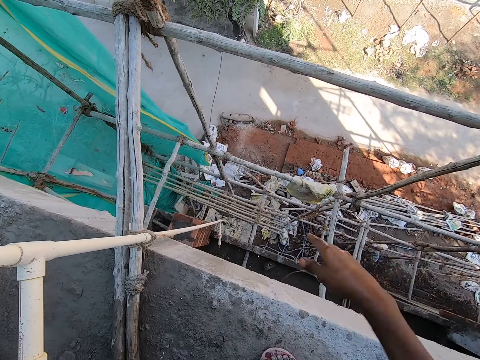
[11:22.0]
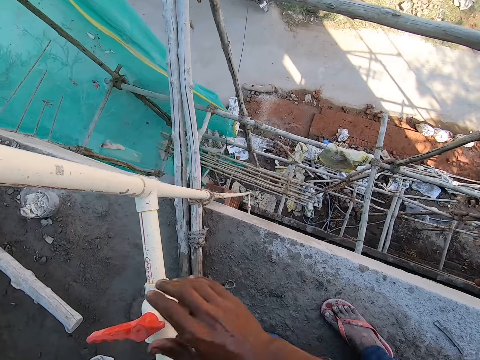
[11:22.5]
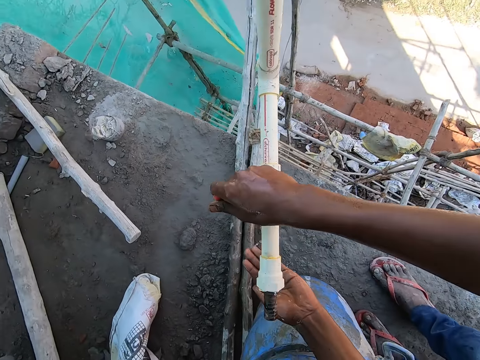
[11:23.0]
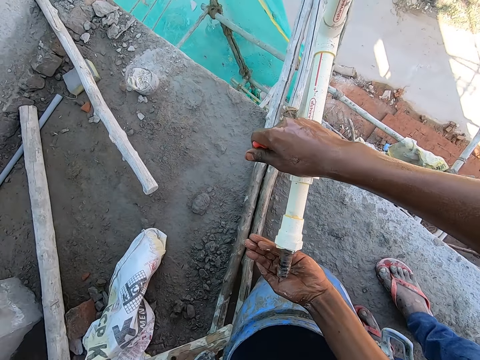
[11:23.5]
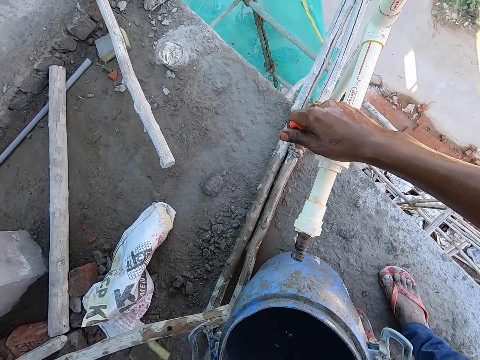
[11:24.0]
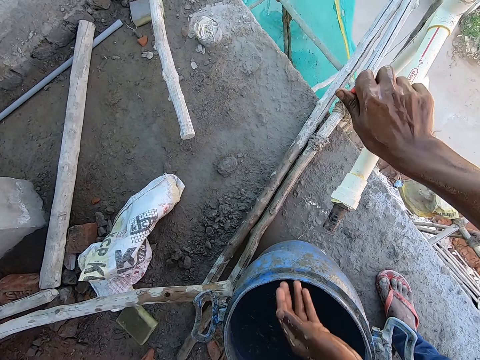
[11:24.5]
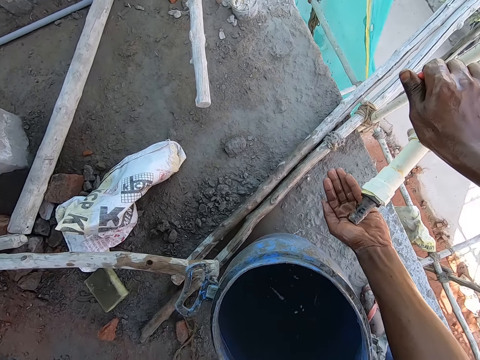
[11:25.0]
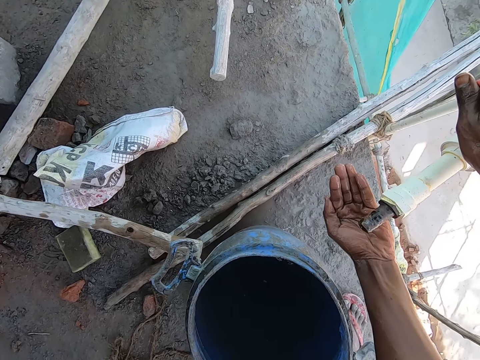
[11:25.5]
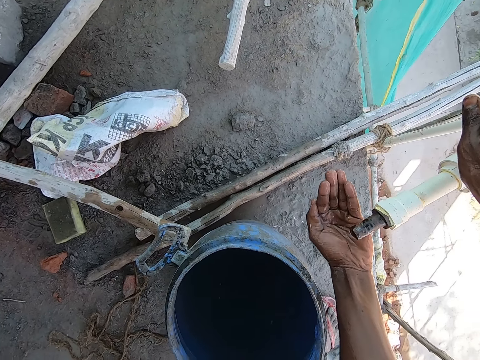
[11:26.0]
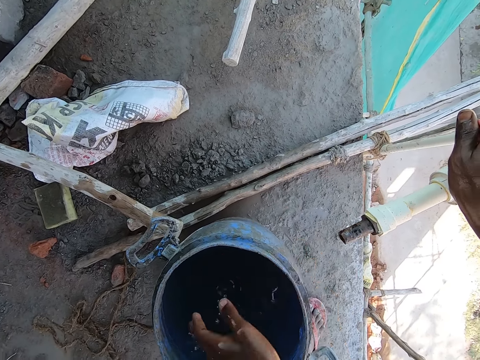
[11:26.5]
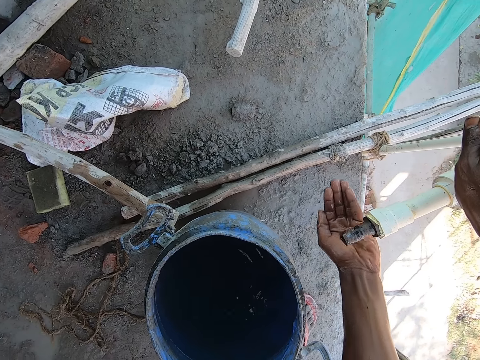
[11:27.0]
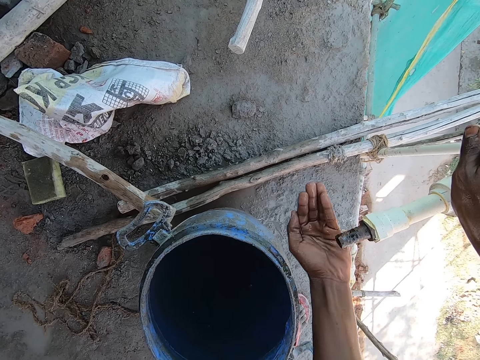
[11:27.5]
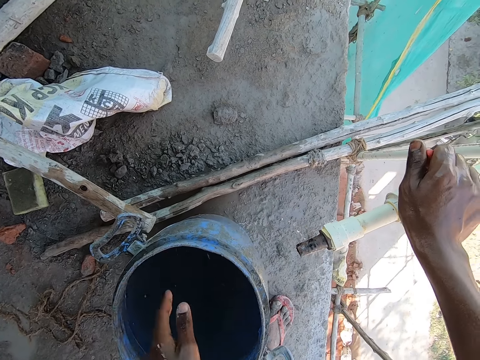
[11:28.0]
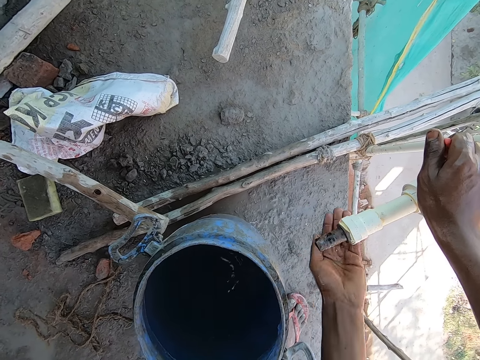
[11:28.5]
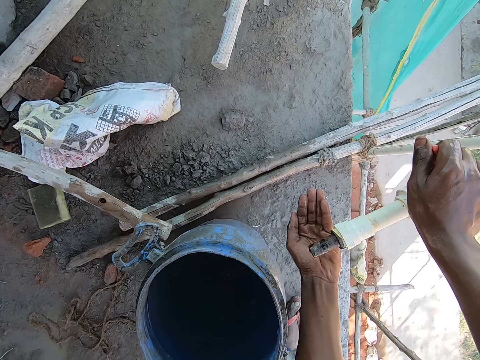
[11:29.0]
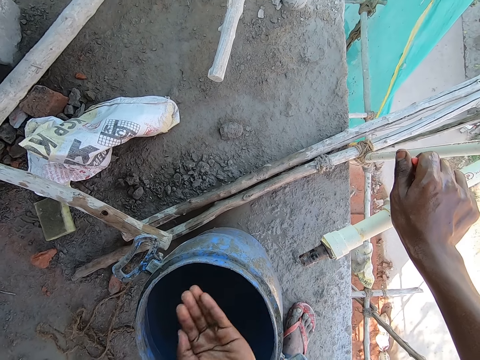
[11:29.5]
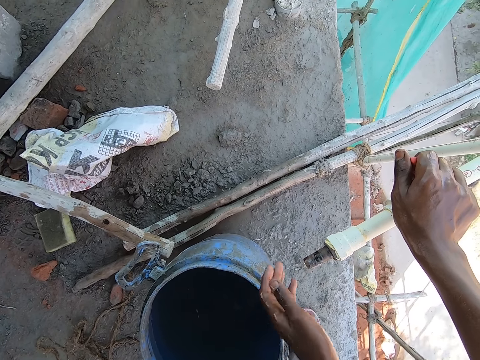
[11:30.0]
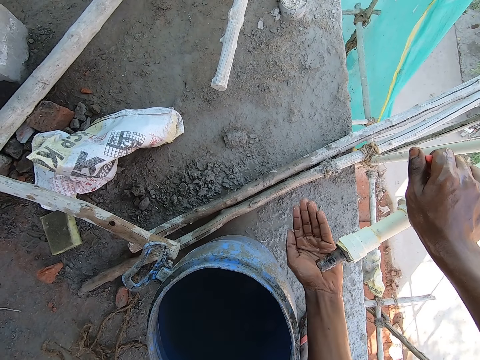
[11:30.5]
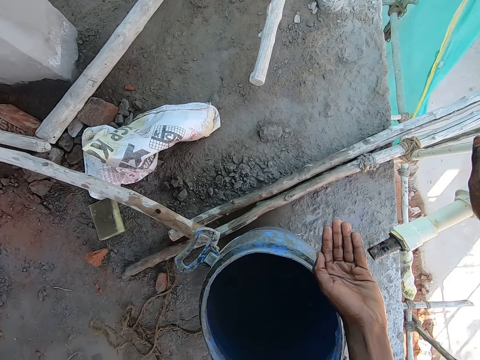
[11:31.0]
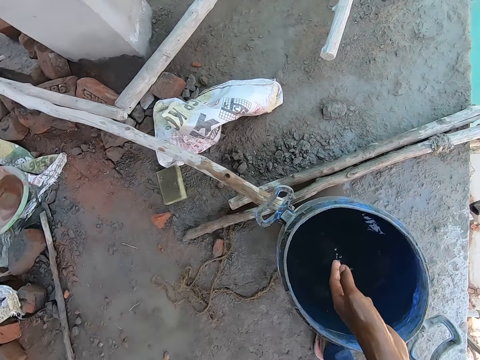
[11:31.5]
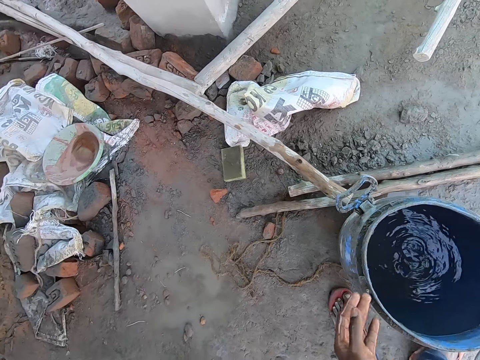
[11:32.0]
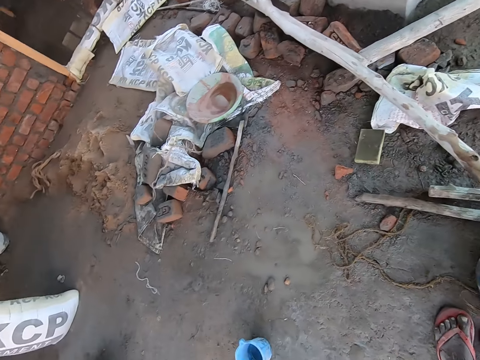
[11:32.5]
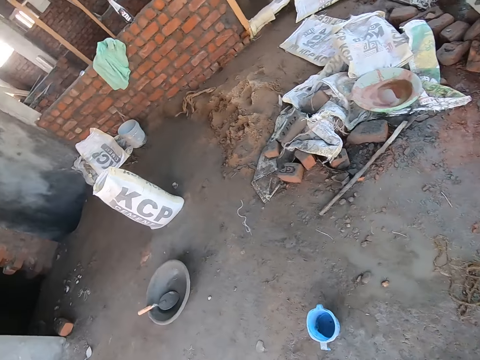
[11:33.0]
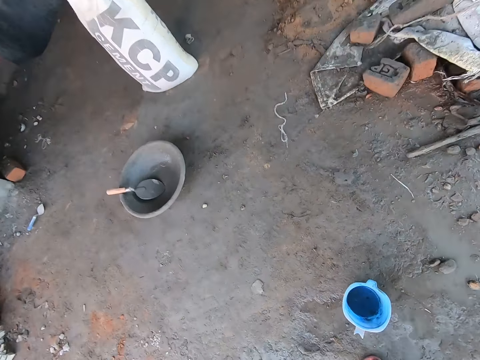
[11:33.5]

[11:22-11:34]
The camera wearer looks around. He shakes a hand. He holds the tap. He takes water from the tap with his left hand. He takes water from the tap with his left hand again. He pours water in the bucket with his left hand. He takes water from the tap with his left hand. He pours water in the bucket with his left hand. He takes water from the tap with his left hand. He pours water in the bucket with his left hand. He collects water. He pours water. He moves around.

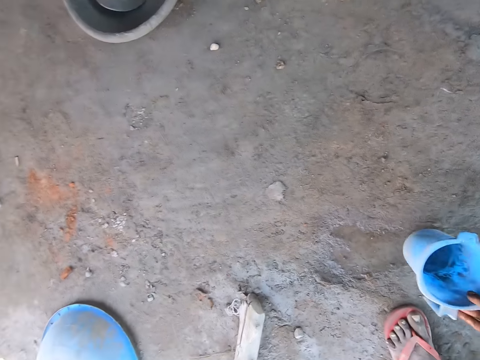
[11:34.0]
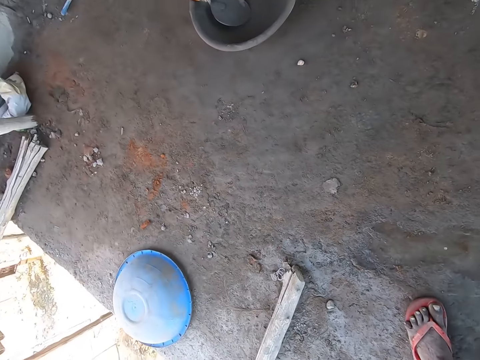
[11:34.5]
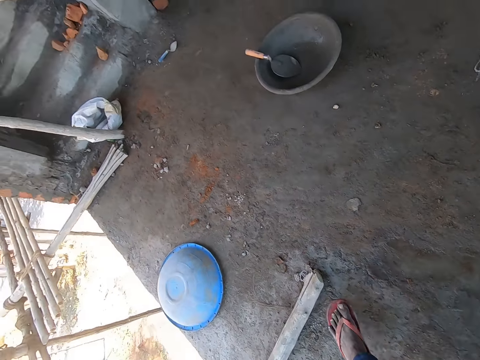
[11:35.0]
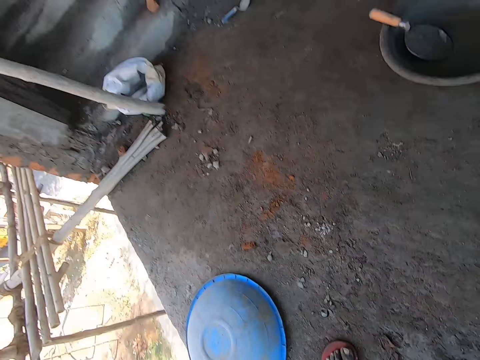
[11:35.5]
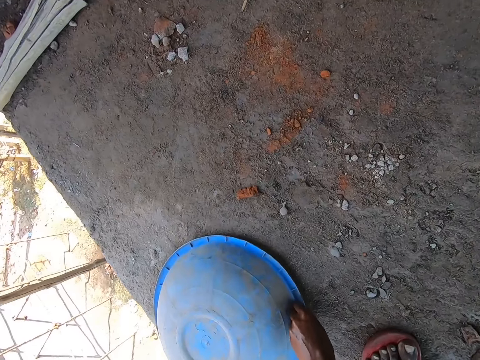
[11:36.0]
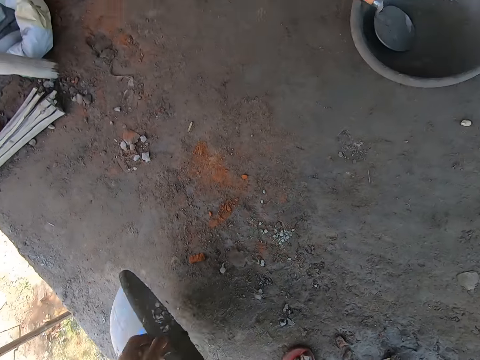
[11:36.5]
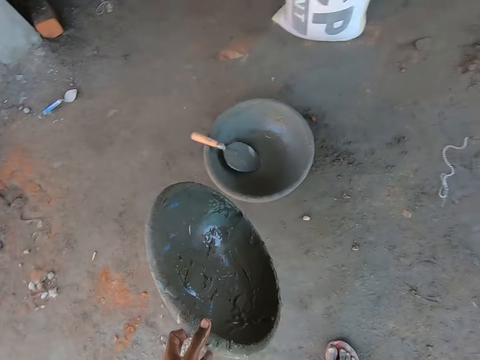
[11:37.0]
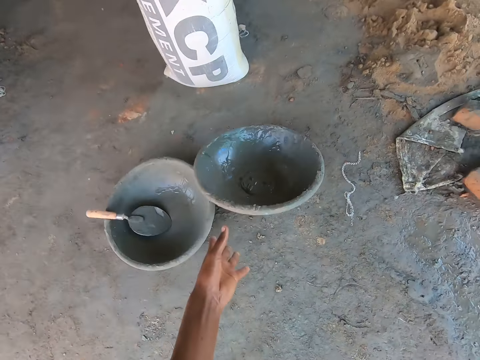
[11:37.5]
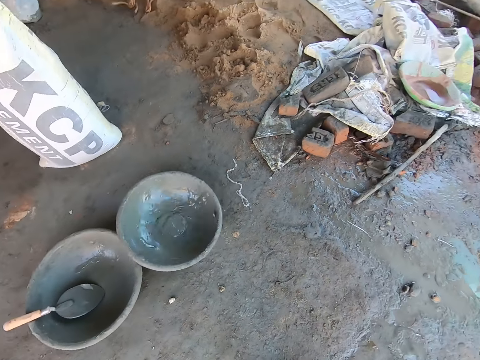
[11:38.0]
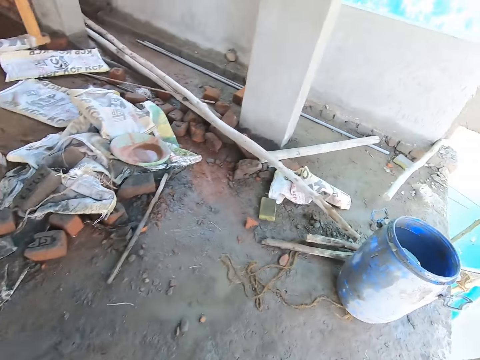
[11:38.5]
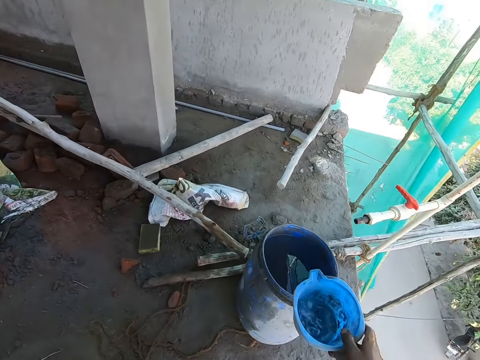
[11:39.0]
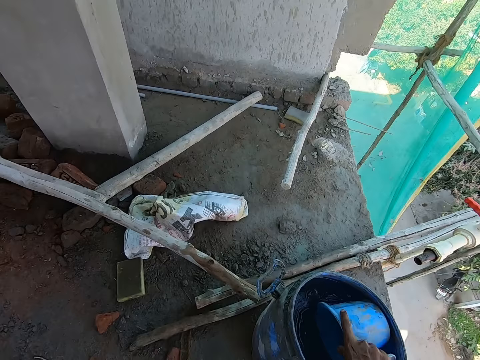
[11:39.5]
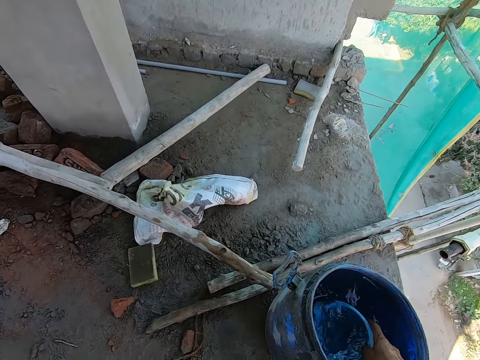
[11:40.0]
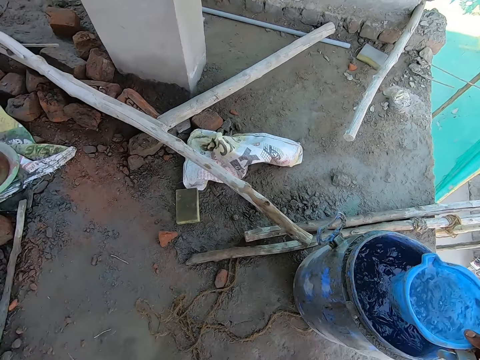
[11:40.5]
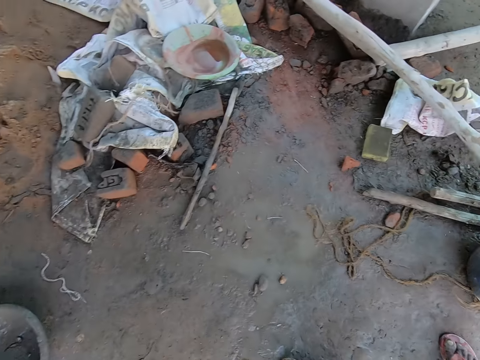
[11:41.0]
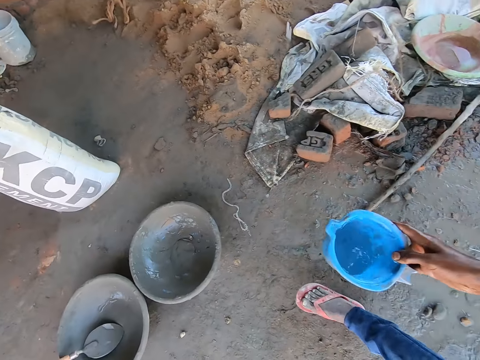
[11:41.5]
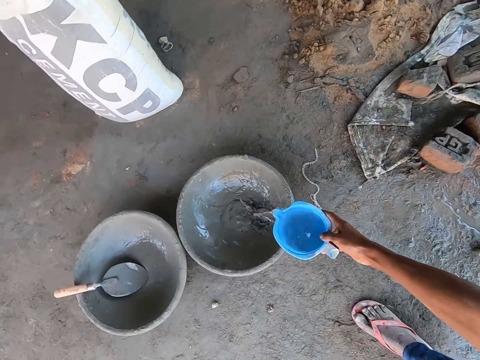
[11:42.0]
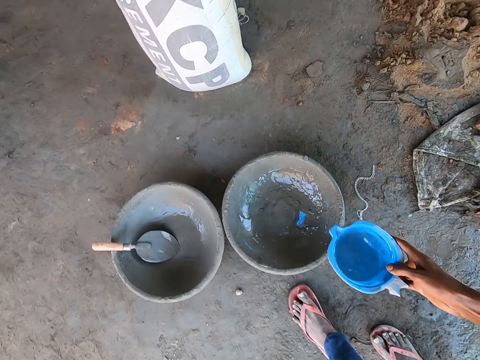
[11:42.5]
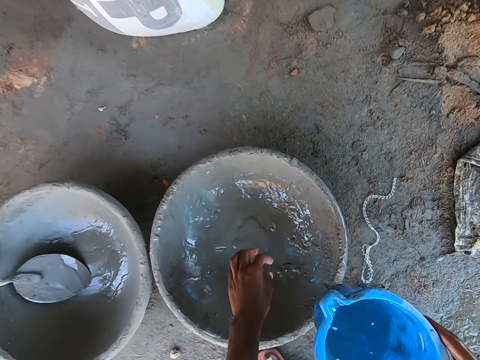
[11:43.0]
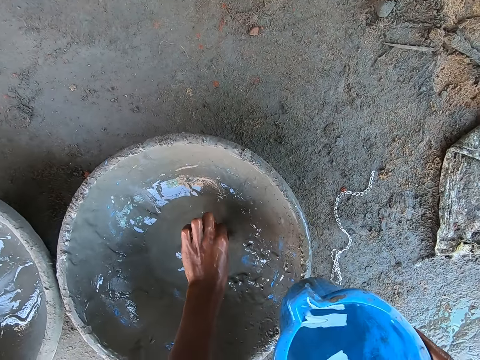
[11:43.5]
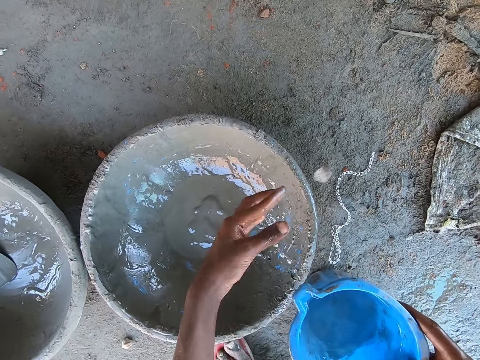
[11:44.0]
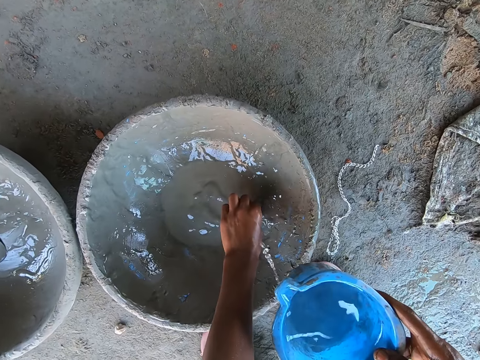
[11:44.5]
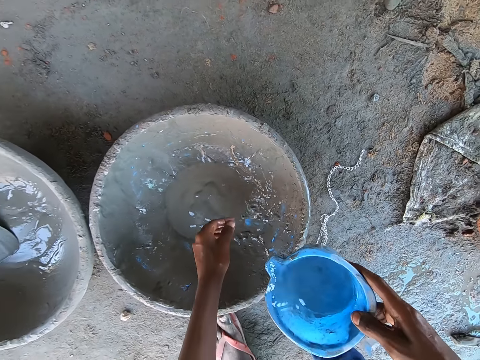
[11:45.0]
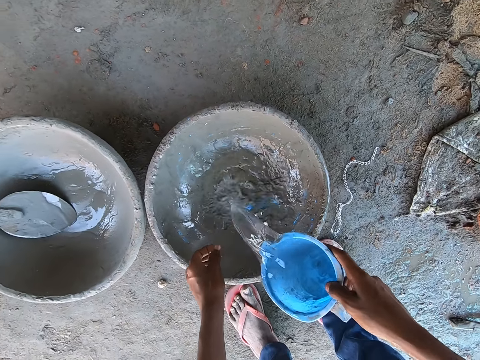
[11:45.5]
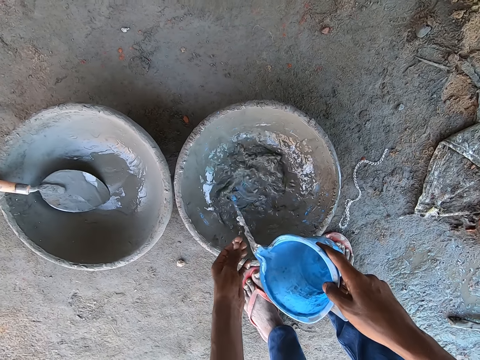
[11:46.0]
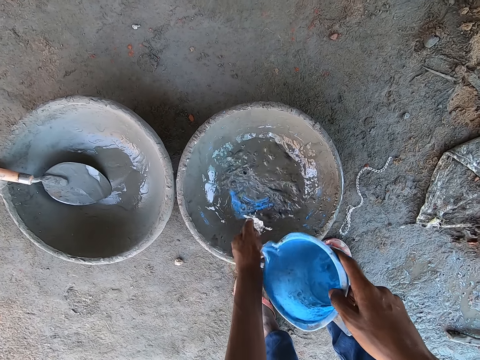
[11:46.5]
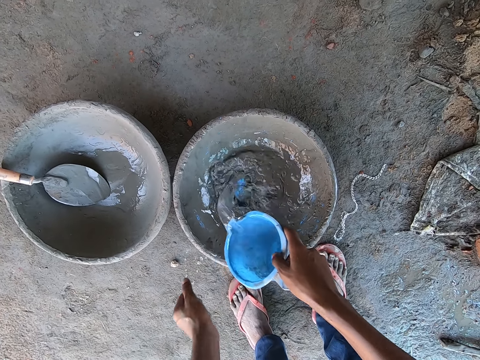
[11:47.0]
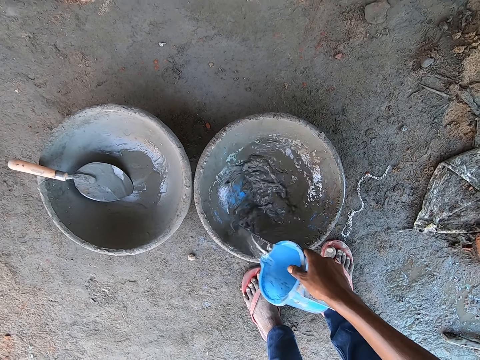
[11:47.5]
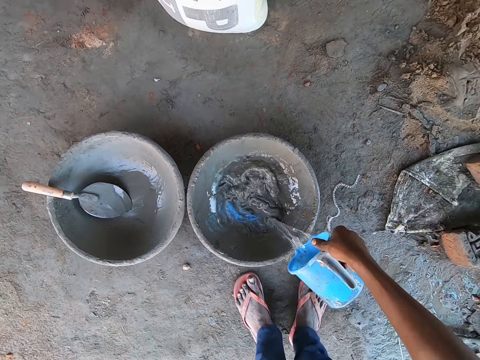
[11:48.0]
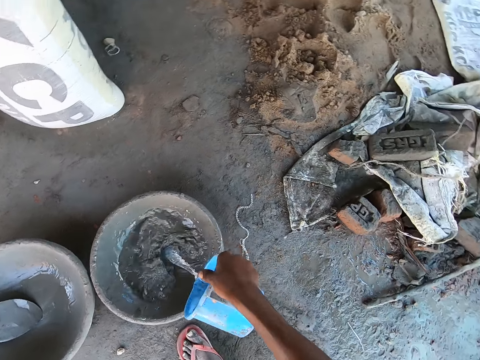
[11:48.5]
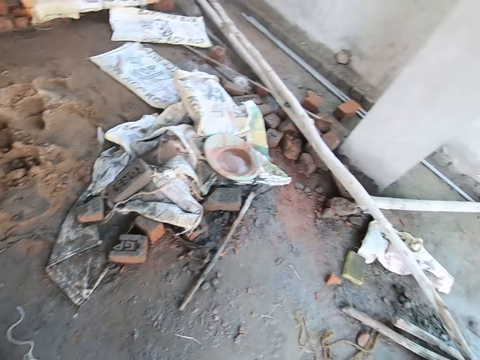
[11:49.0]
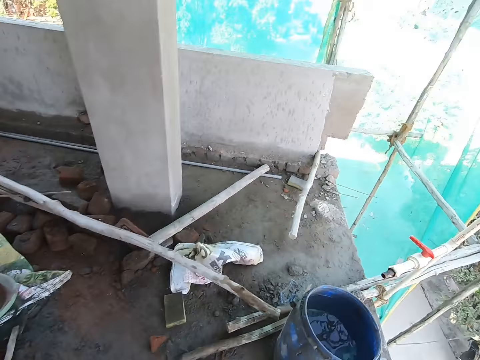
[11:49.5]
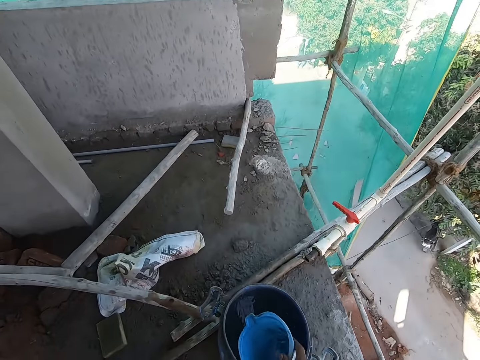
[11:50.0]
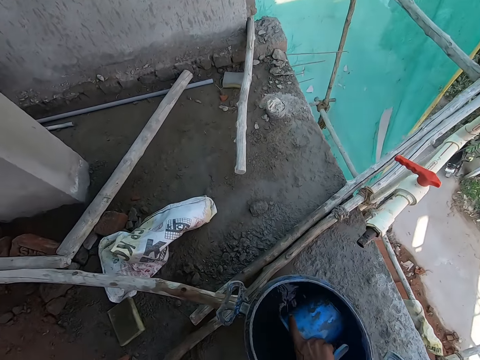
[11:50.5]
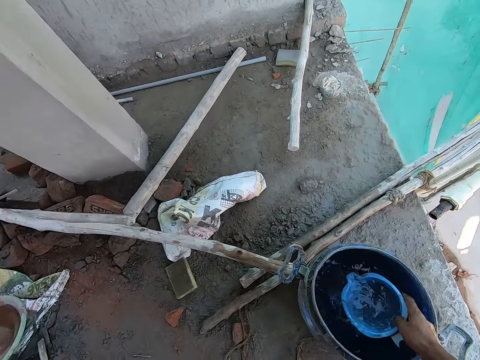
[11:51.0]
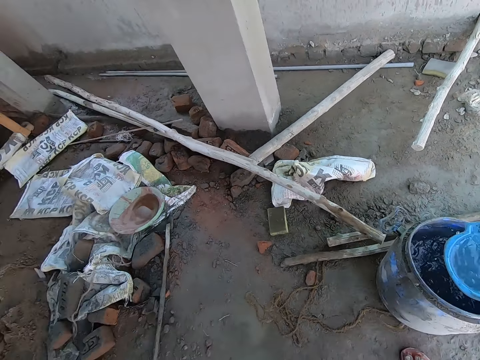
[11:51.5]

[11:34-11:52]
The camera wearer picks up a jug from the floor with his right hand. He moves around. He picks up a head pan from the floor with his left hand. He walks around. He drops the head pan on the floor with his right hand. He moves around. He takes water from the jug of water with the bucket in his right hand. He moves around. He pours water in the head pan on the floor with the jug of water in his right hand. He picks up a stone from the head pan with his left hand. He throws the stone on the floor with his left hand. He touches the head pan. He pours water in the head pan on the floor with the jug of water in his right hand. He washes a hand. He walks around. He takes water from the jug of water with the bucket in his right hand.
